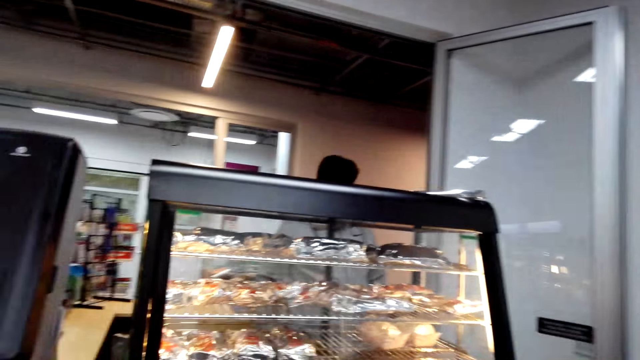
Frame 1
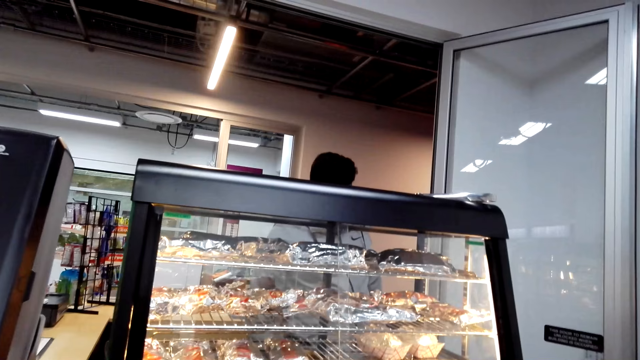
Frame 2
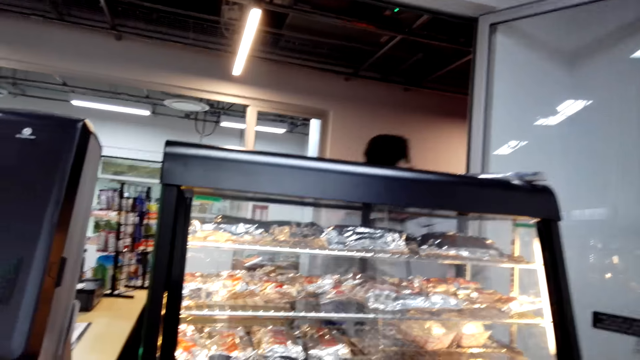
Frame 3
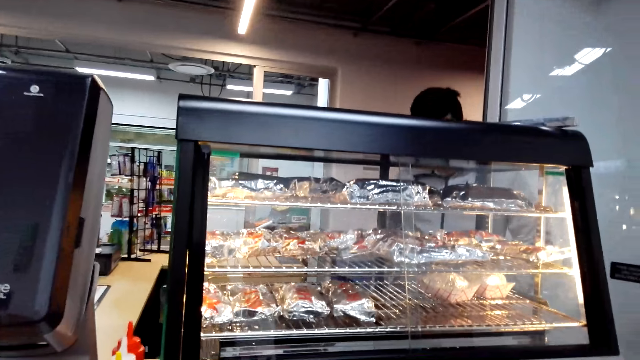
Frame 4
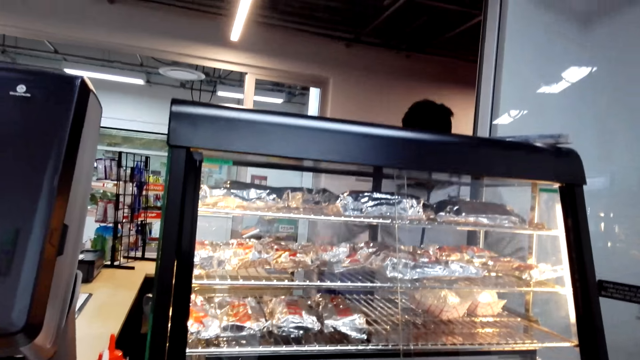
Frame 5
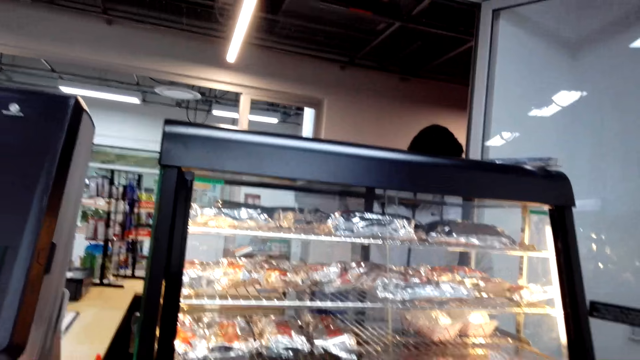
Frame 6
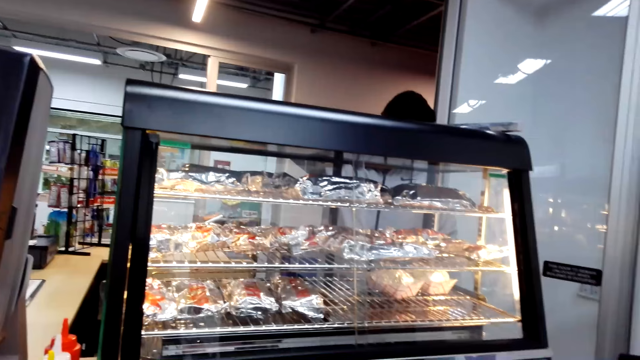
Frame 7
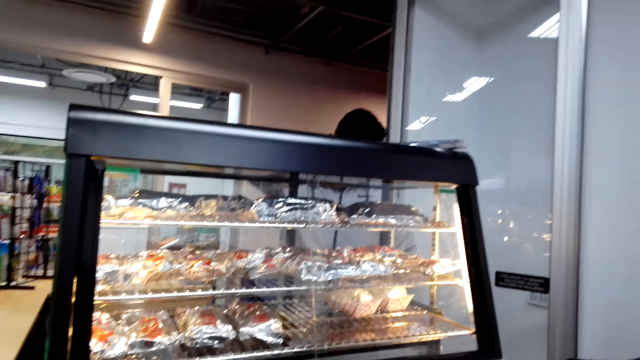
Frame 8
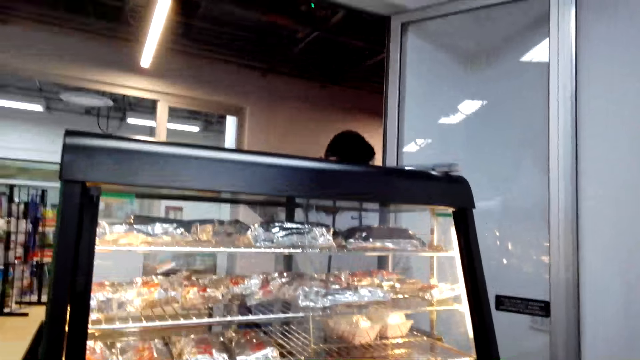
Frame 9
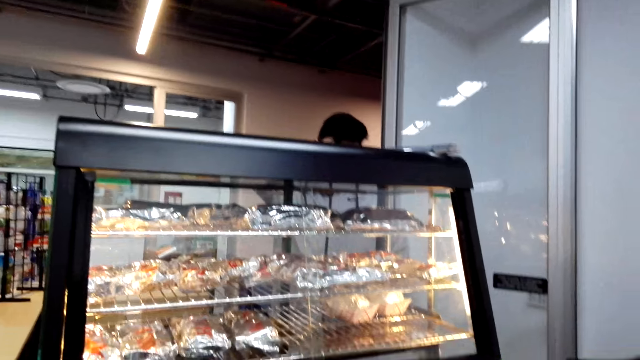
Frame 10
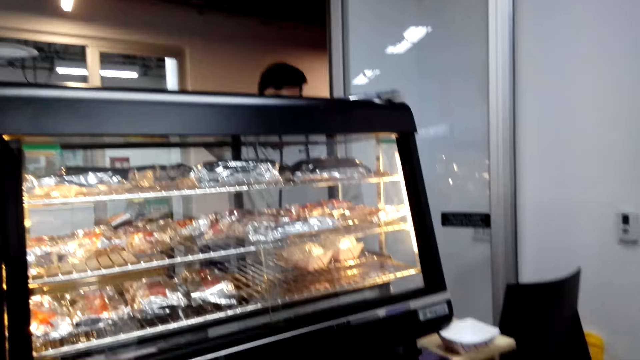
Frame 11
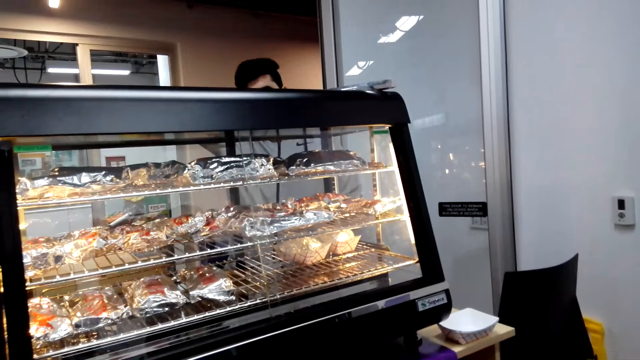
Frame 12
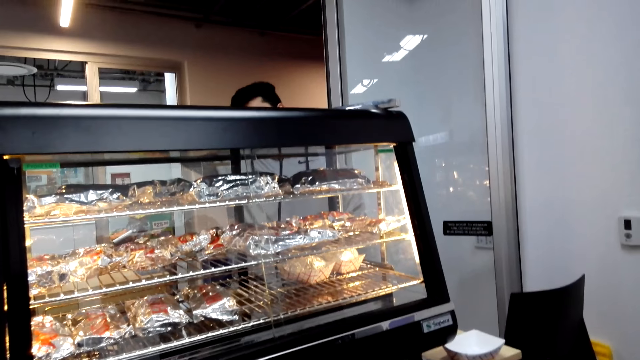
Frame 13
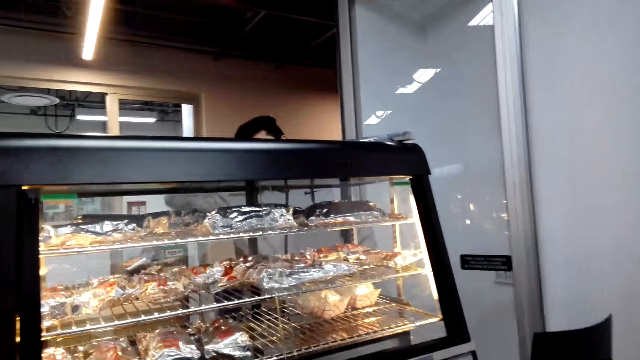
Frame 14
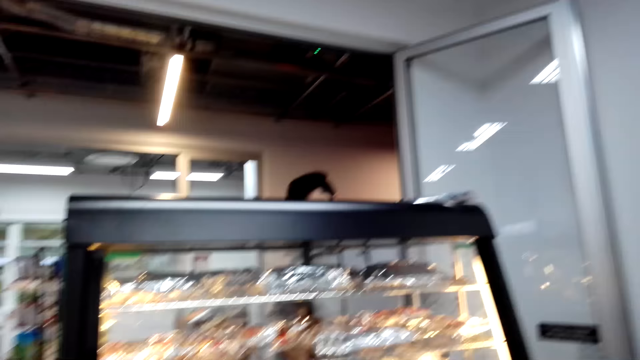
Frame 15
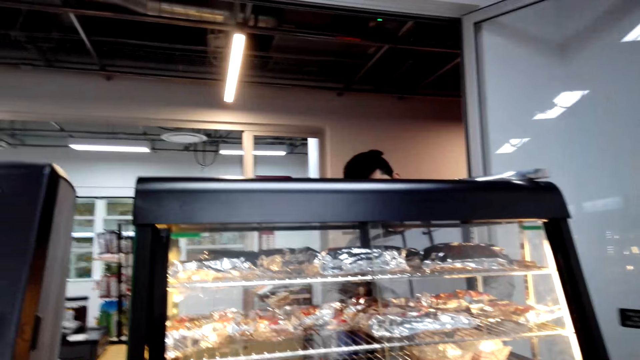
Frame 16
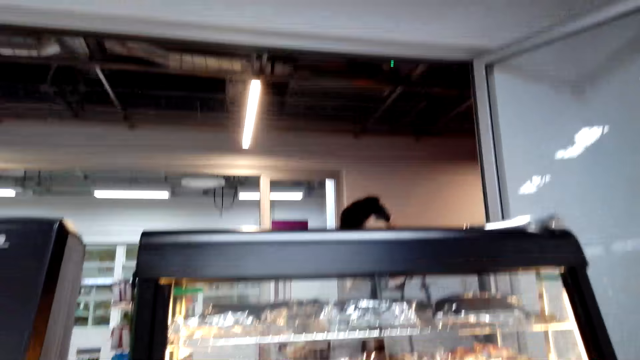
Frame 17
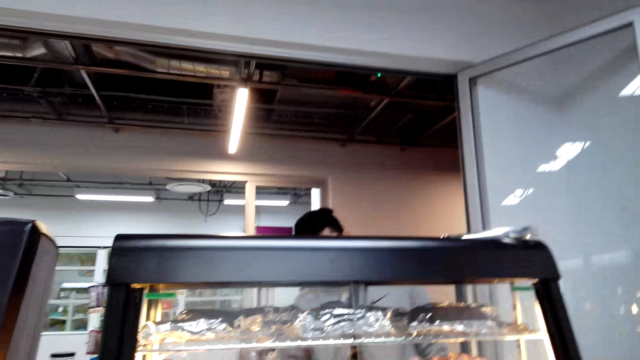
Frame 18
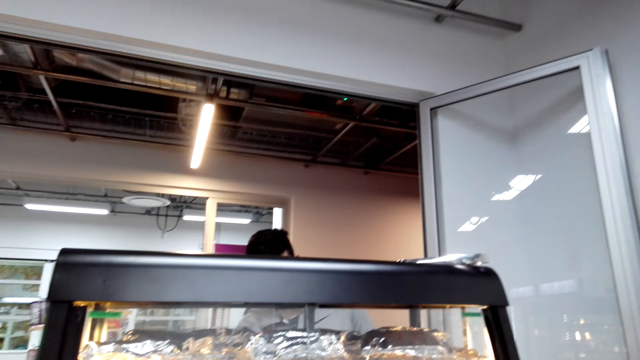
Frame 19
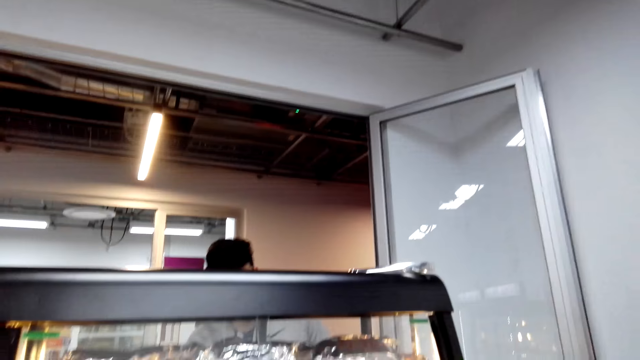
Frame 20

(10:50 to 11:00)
The camera wearer talks to a man.

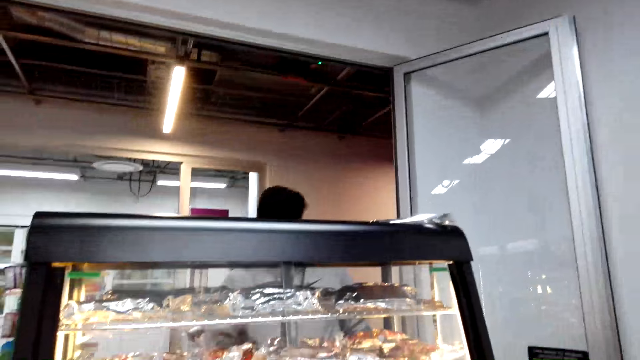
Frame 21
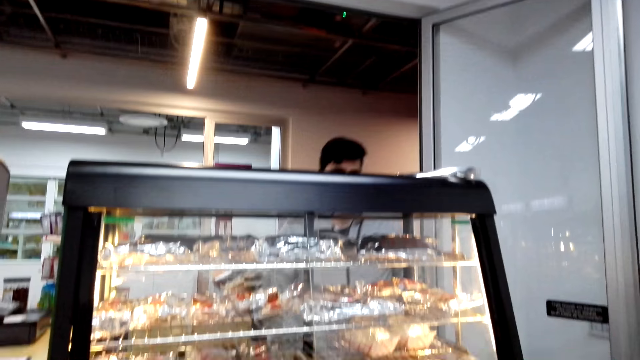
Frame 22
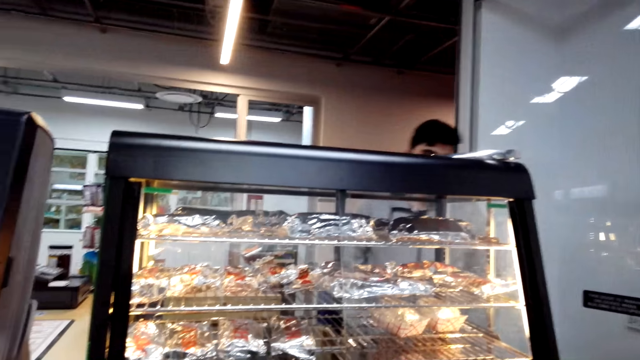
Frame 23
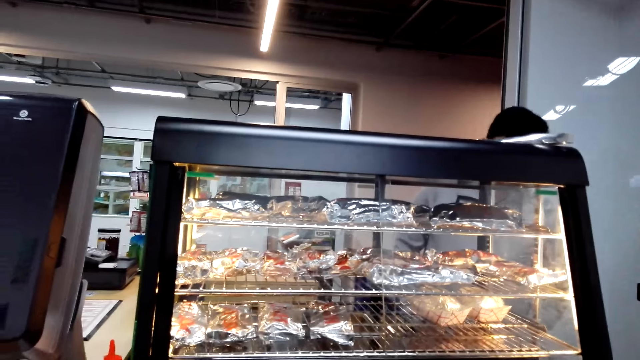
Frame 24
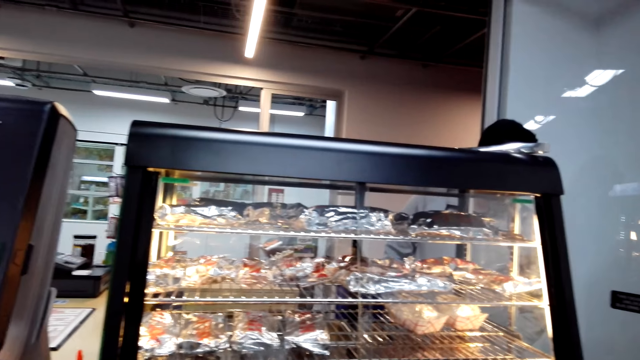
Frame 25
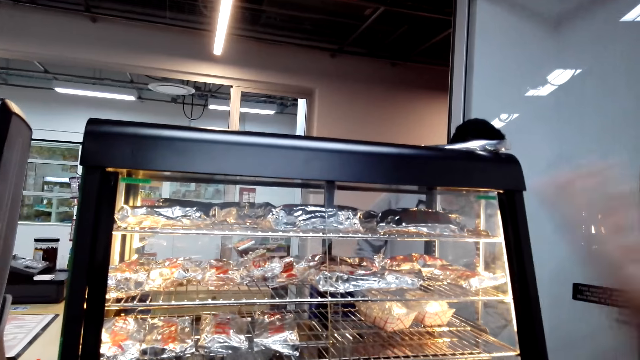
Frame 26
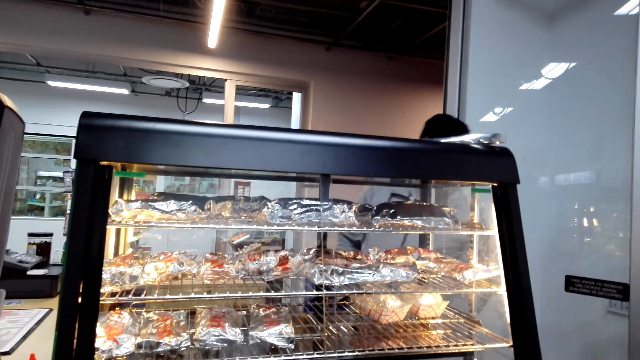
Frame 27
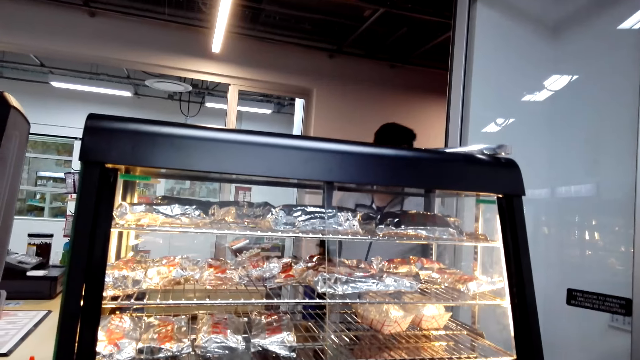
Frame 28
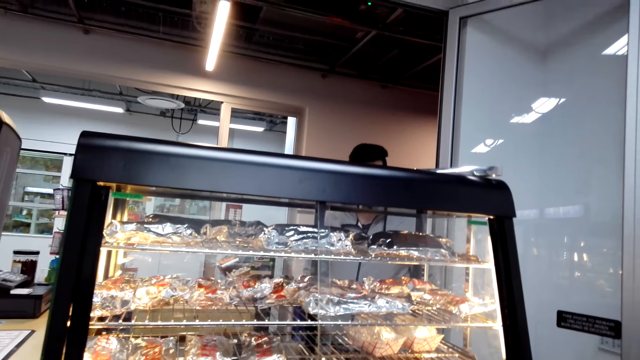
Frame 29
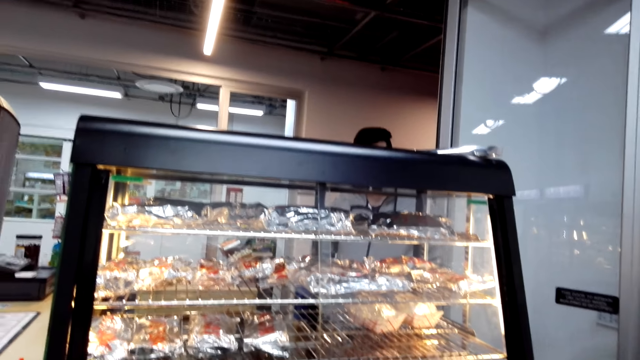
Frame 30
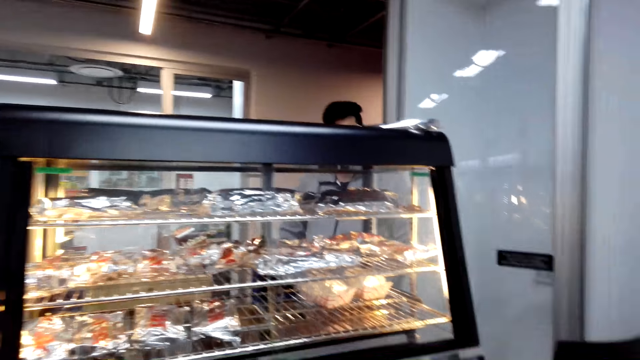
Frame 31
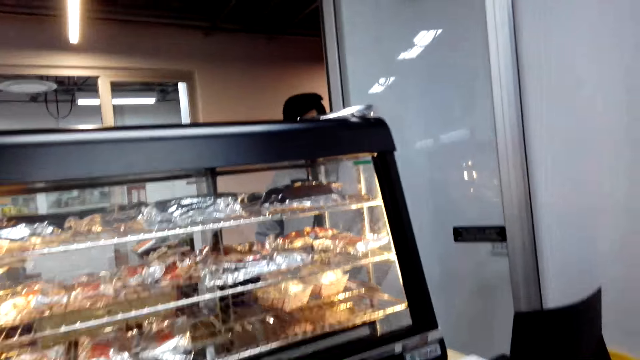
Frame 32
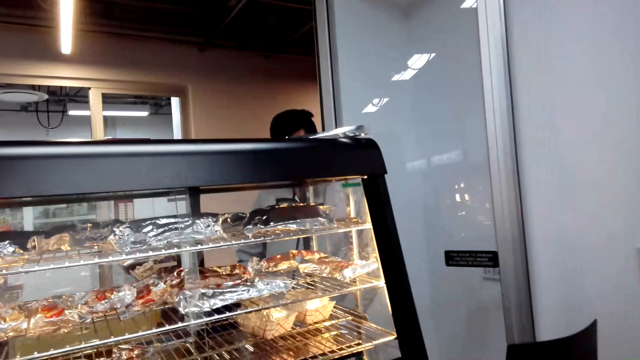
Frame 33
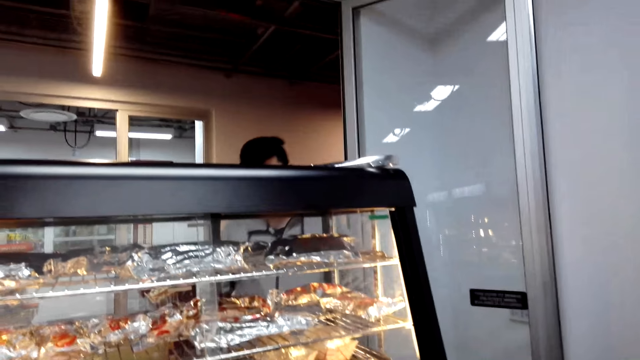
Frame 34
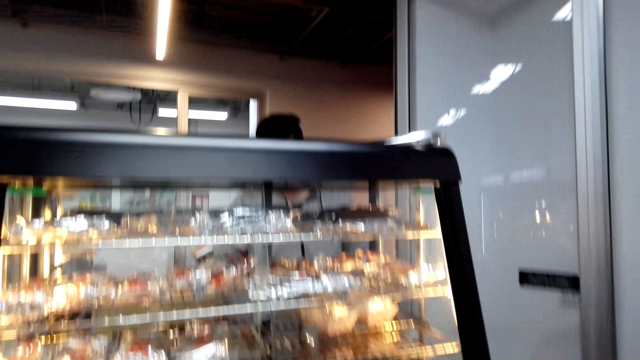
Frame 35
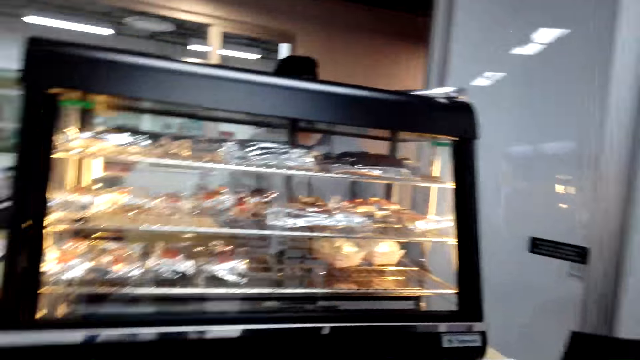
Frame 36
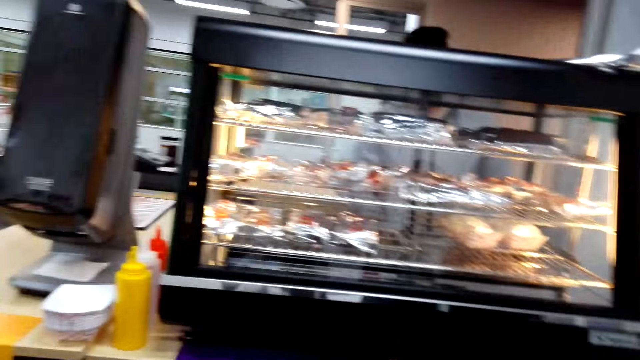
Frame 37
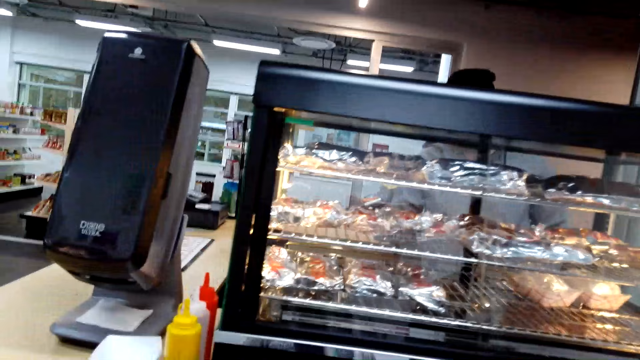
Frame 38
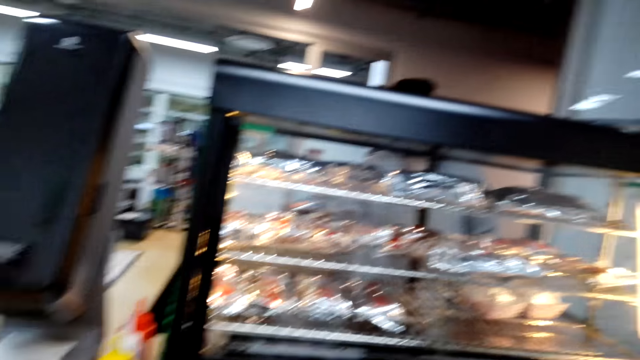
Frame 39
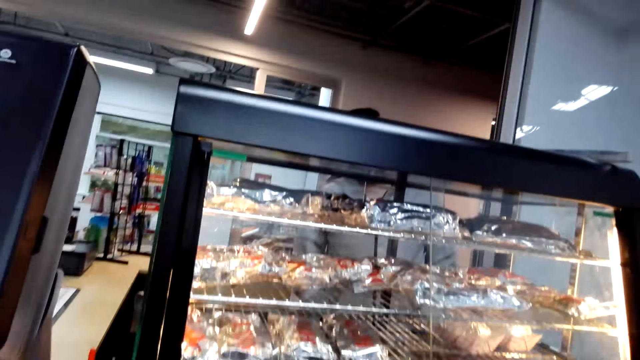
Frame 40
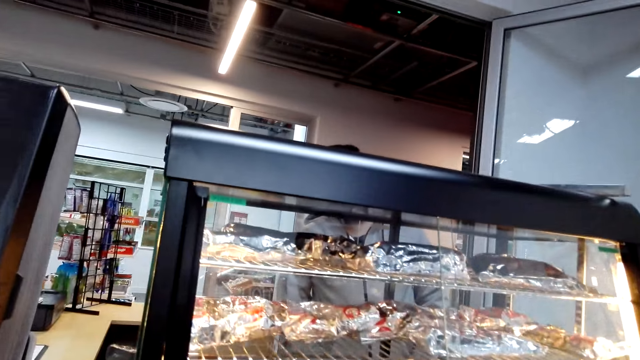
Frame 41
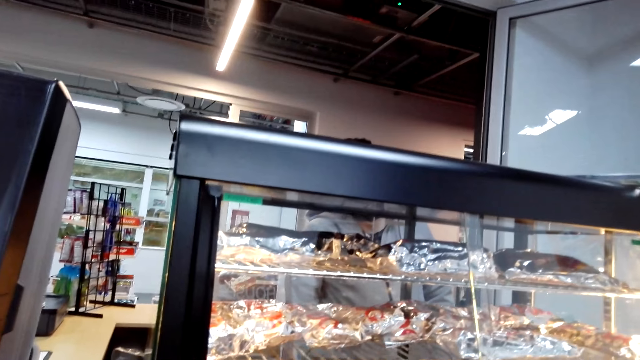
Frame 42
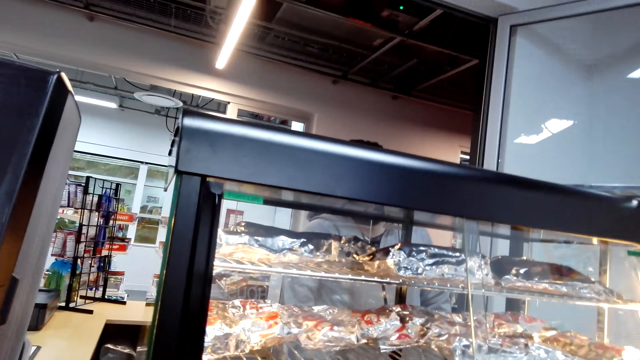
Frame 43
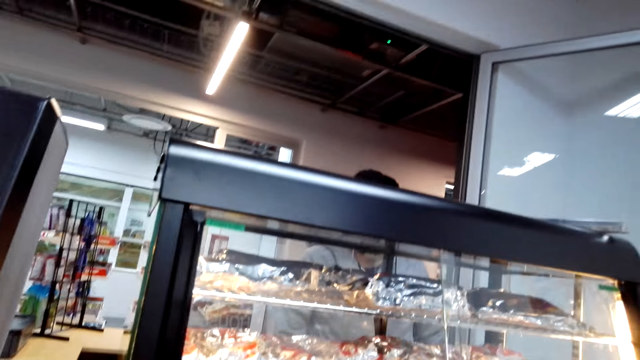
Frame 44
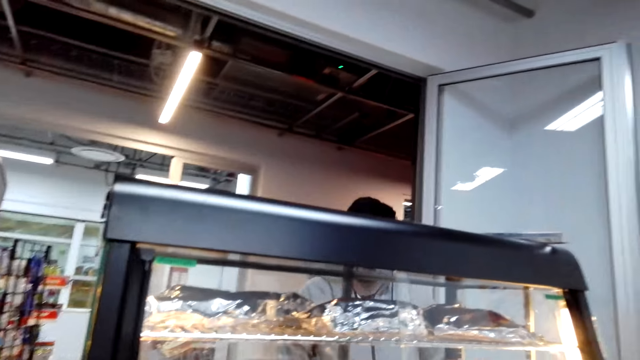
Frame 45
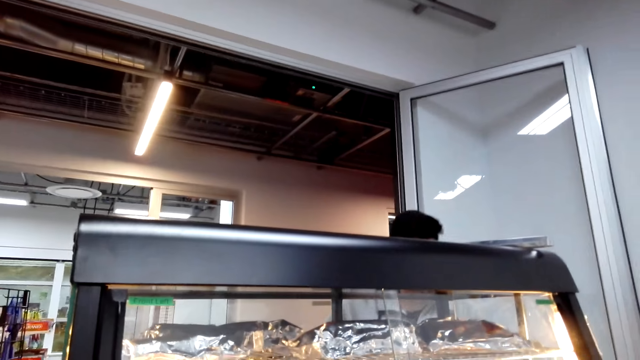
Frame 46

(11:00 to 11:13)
A person moves the hand. The camera wearer talks to the person.
